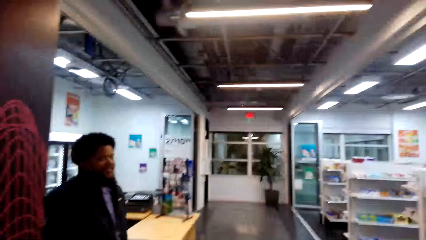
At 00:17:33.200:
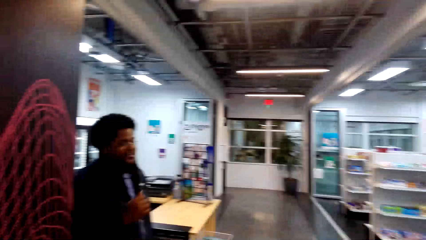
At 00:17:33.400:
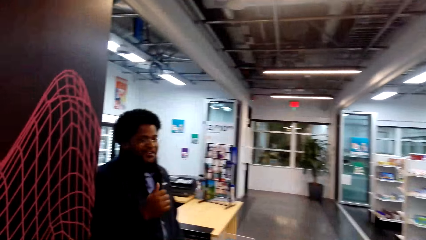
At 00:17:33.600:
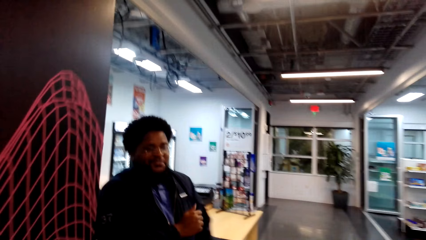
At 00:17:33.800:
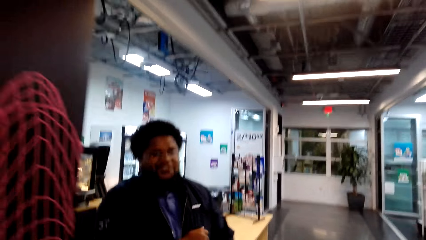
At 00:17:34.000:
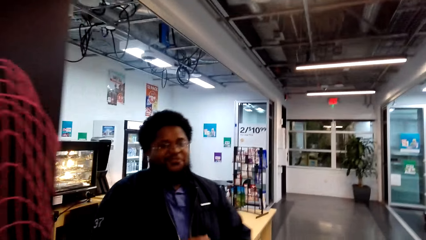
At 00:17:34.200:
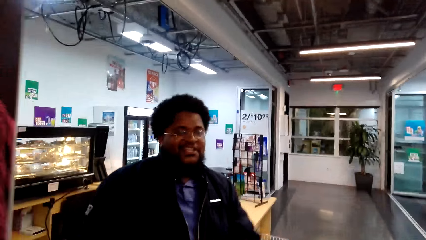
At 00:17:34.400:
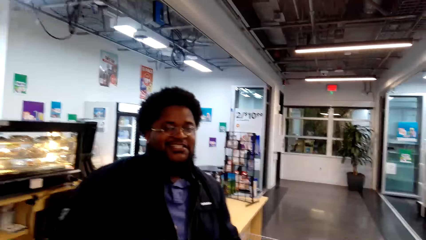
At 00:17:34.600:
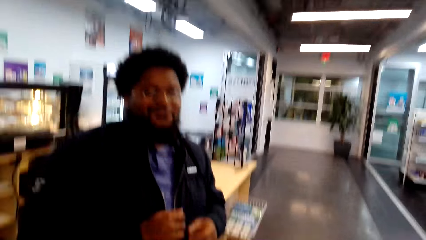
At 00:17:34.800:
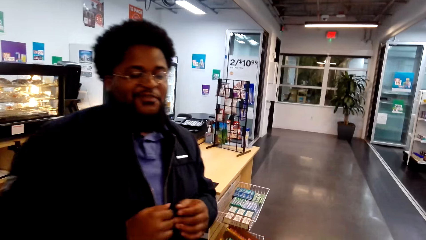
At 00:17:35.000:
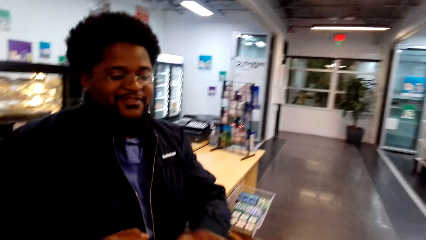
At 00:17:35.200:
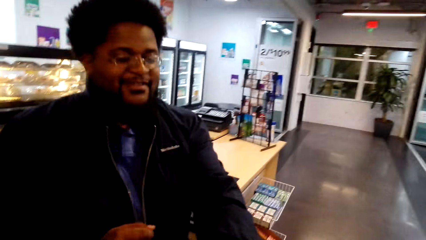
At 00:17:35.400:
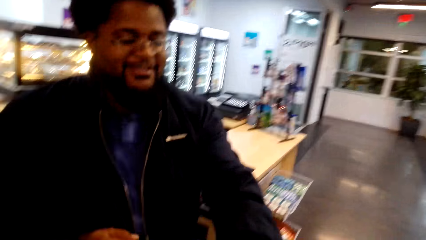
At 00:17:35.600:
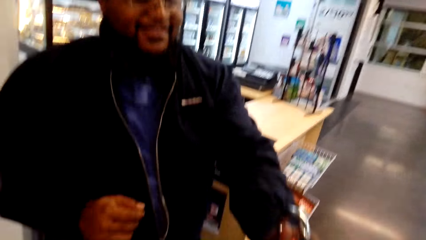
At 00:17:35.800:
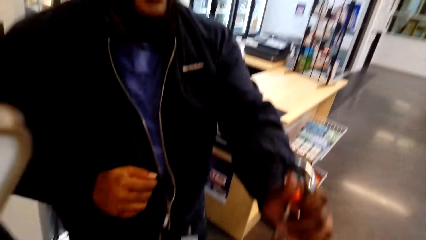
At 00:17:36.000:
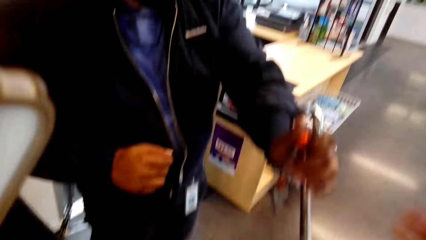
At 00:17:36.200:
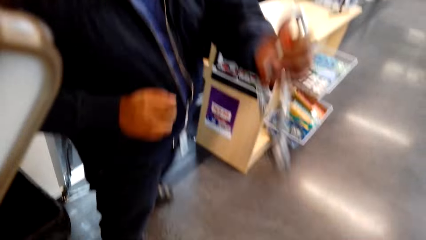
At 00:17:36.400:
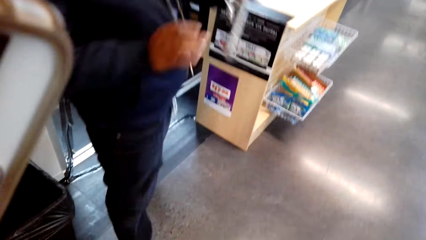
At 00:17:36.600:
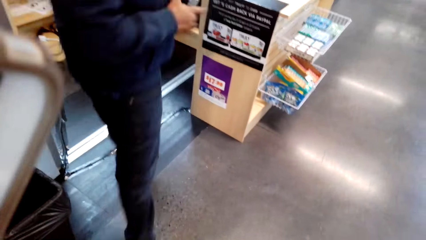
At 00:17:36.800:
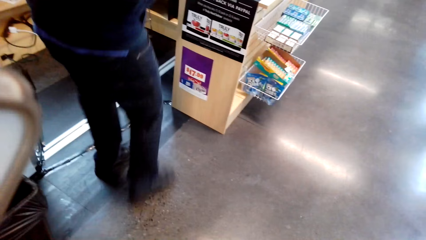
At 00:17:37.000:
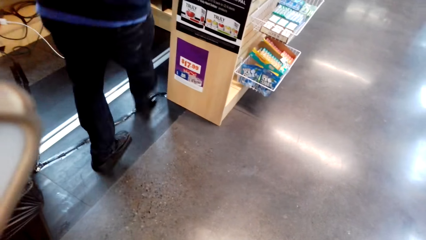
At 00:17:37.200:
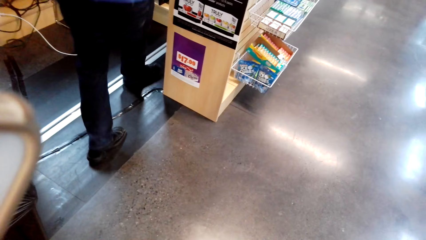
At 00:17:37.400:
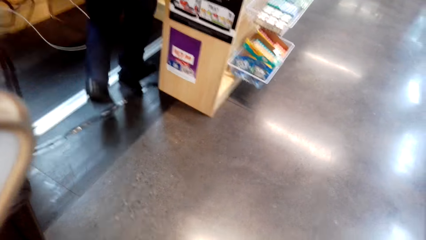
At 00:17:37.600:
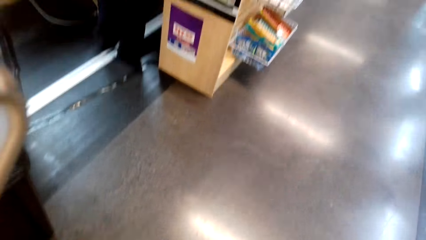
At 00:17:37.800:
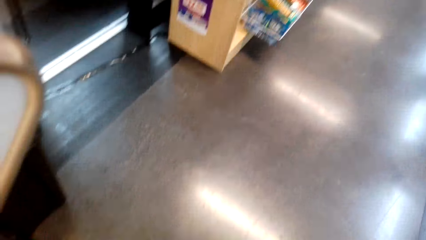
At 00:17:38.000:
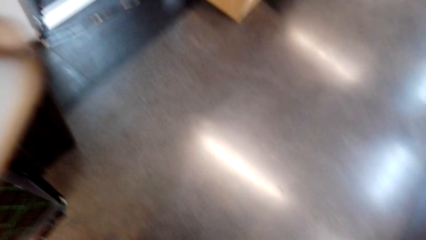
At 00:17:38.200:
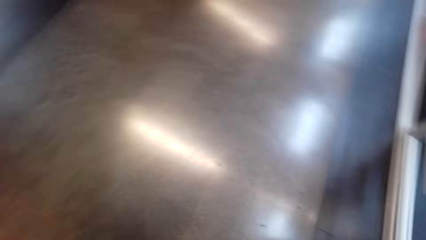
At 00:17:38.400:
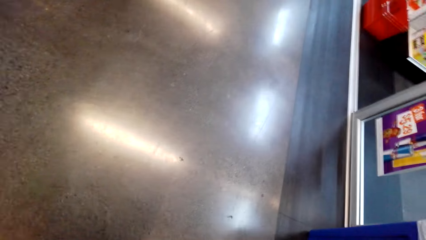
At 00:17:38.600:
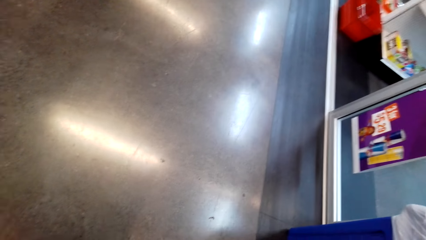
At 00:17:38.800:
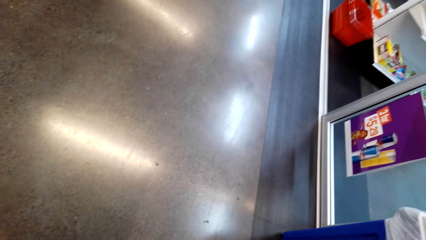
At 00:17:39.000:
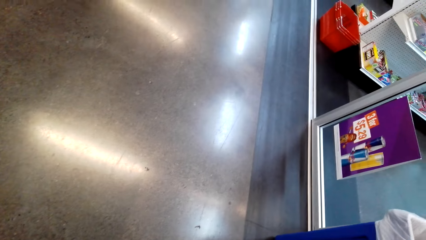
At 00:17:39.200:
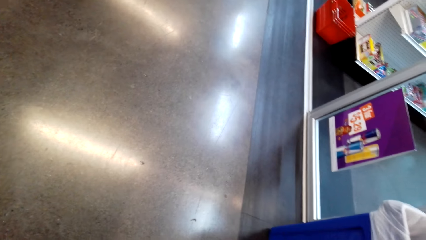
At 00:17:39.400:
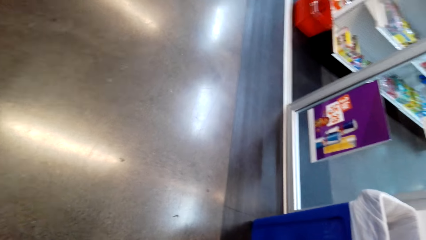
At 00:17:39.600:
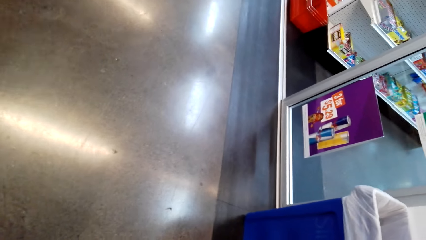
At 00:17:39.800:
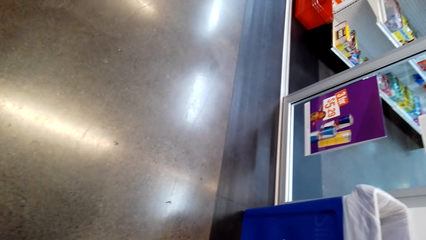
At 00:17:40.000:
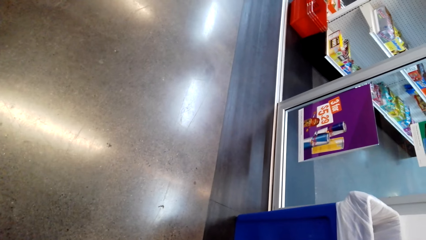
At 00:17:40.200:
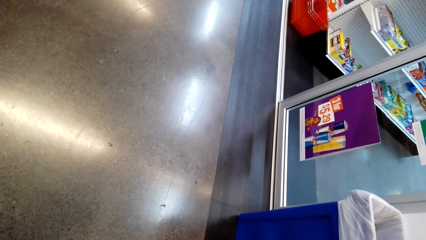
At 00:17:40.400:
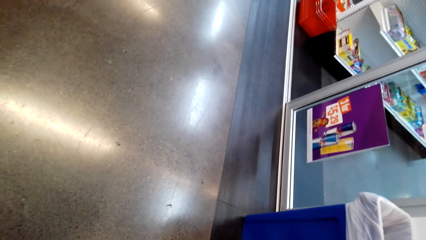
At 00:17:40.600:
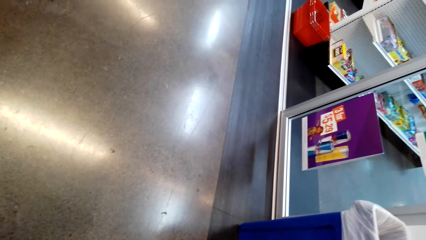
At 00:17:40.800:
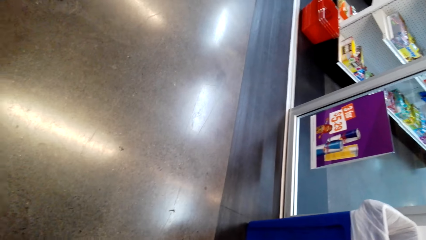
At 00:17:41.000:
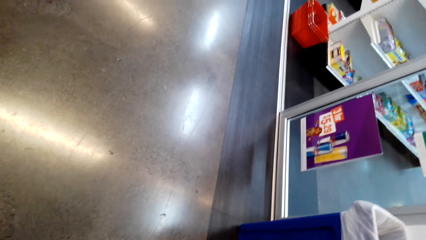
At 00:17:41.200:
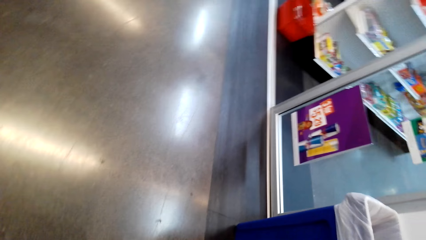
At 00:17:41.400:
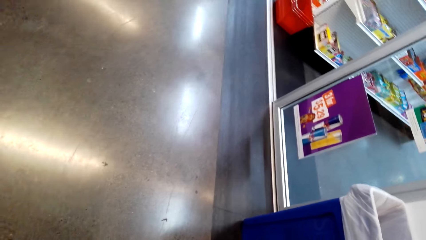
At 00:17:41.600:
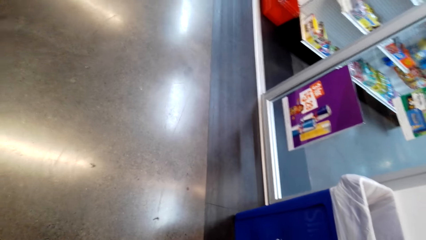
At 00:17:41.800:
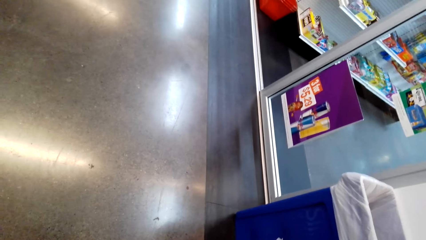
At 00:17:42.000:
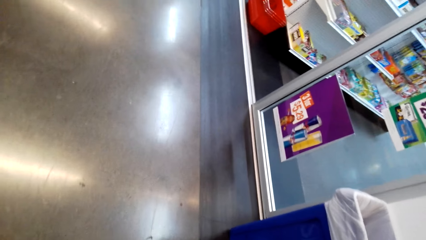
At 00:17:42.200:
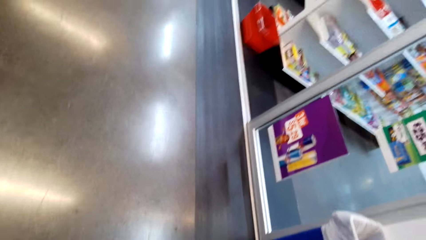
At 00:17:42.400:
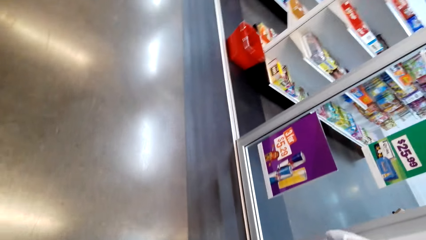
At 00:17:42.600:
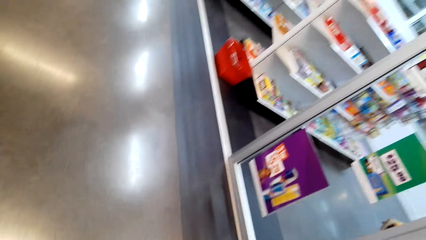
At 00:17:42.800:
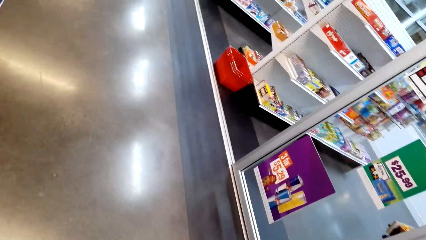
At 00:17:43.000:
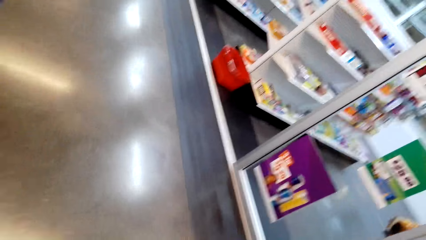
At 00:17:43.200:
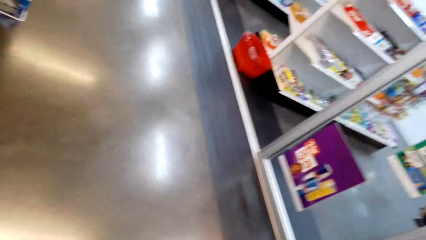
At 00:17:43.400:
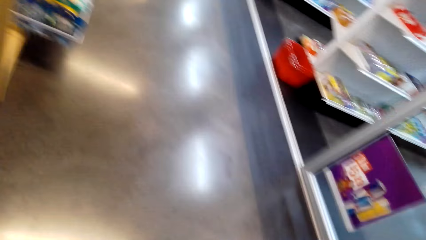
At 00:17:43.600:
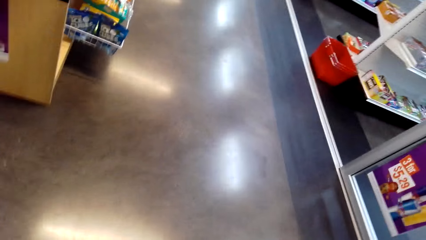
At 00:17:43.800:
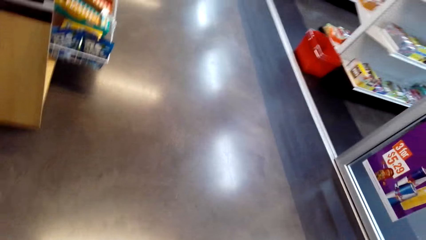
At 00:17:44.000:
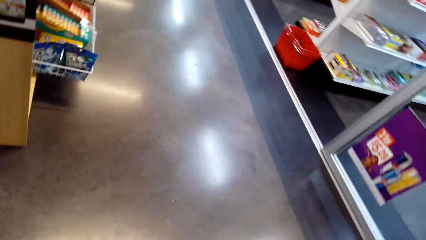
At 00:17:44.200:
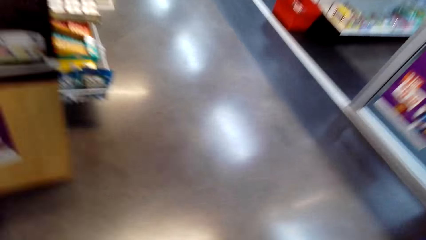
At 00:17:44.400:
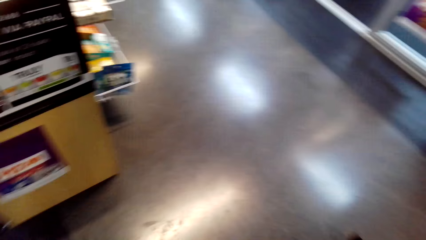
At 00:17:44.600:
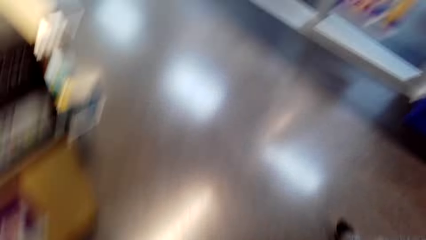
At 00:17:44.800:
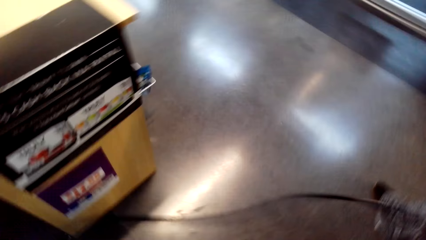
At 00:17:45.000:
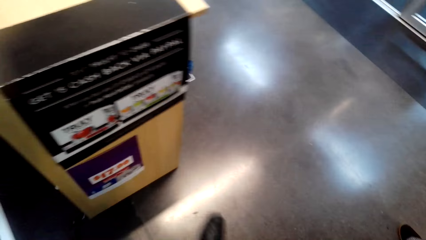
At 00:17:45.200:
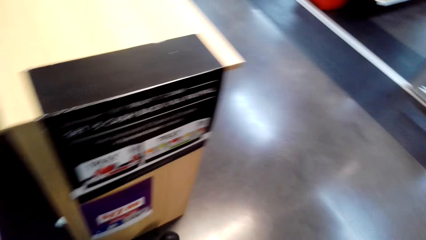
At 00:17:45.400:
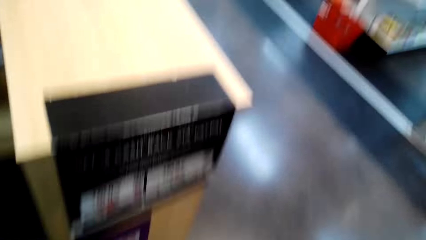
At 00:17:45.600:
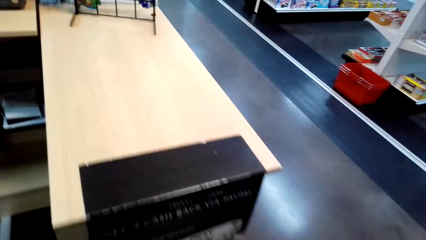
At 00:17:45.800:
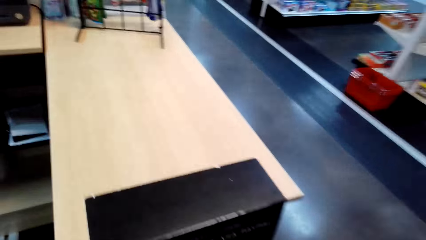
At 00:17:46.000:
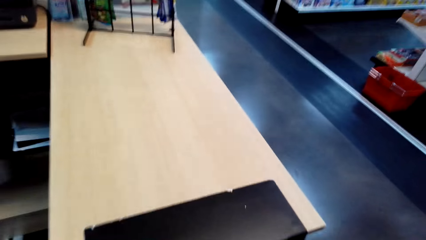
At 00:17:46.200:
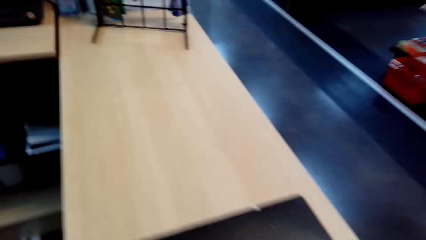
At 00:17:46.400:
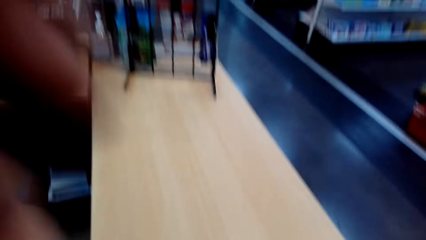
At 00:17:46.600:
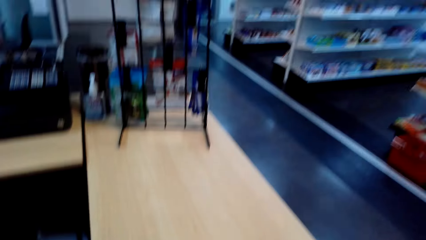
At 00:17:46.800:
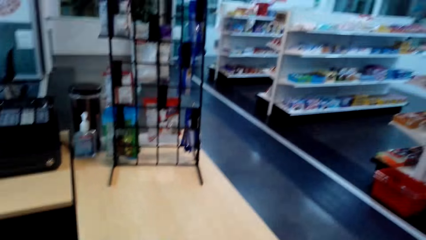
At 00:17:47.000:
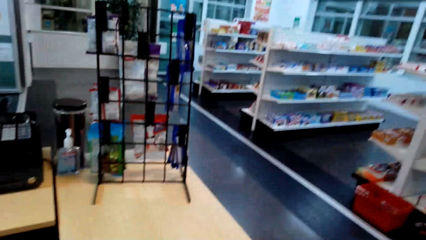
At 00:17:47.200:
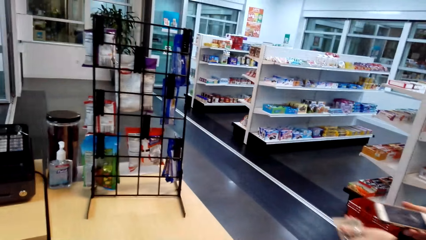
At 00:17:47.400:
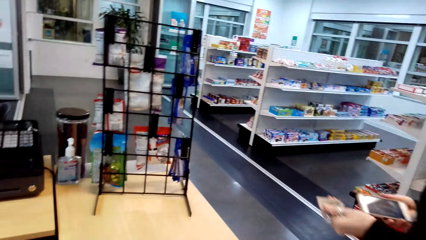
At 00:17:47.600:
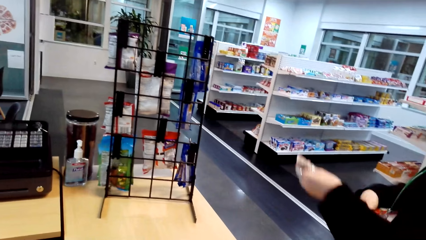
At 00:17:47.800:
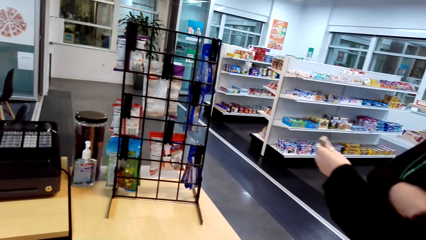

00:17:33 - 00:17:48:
The camera wearer gives a person the keys. The person walks in the supermarket and hands something to the camera wearer. The camera wearer walks towards the counter.
